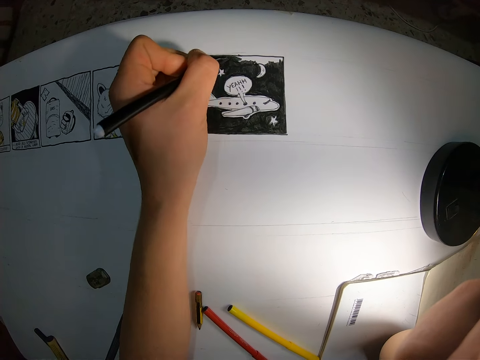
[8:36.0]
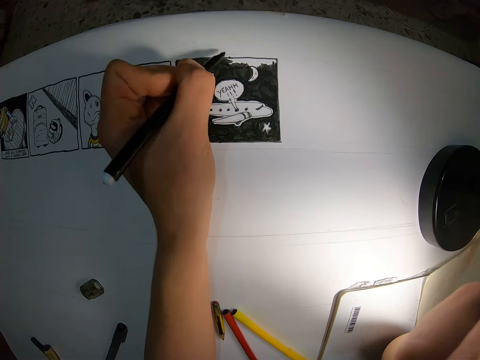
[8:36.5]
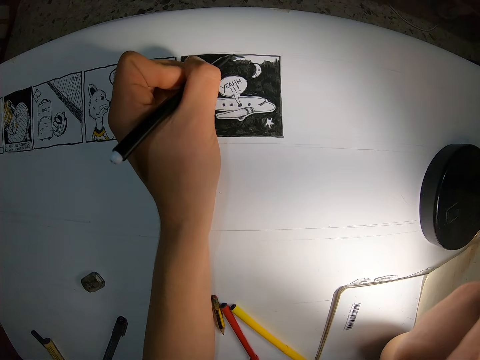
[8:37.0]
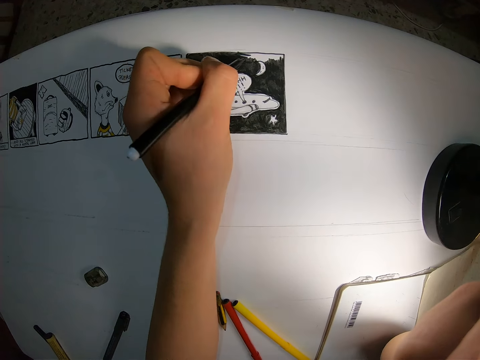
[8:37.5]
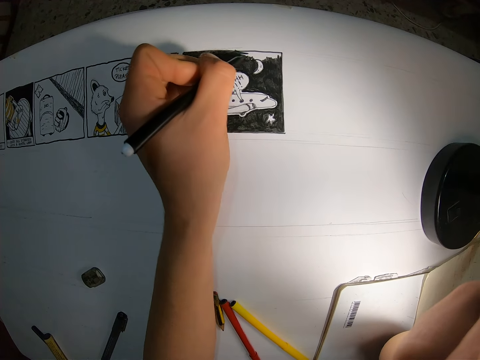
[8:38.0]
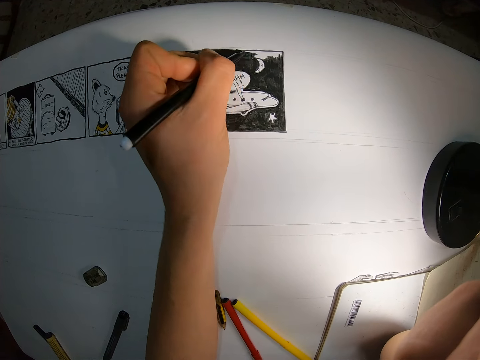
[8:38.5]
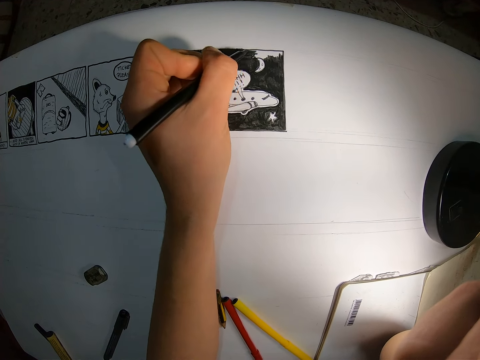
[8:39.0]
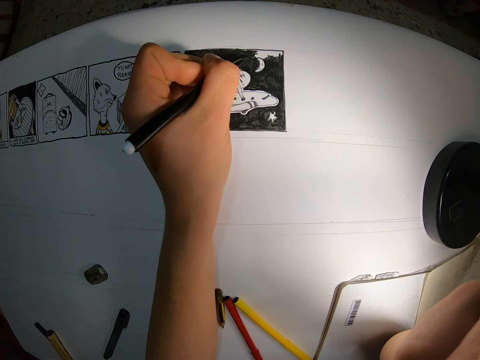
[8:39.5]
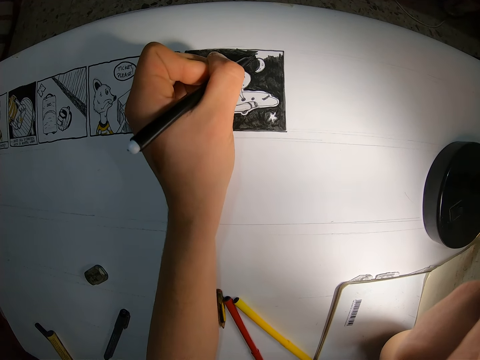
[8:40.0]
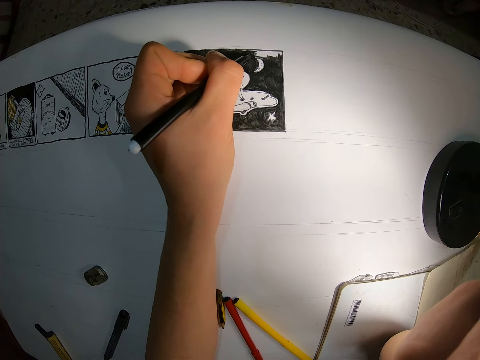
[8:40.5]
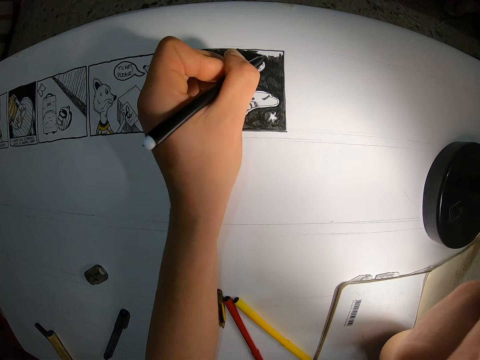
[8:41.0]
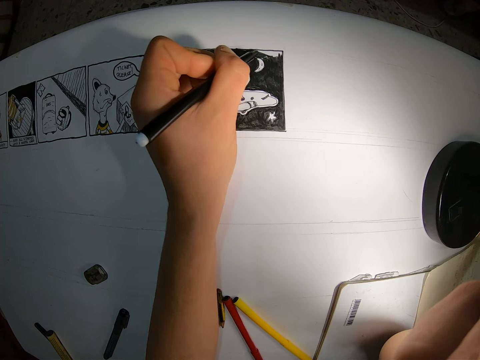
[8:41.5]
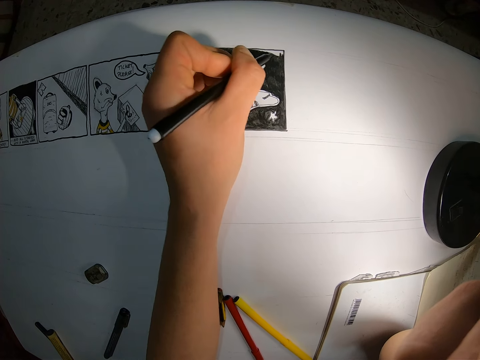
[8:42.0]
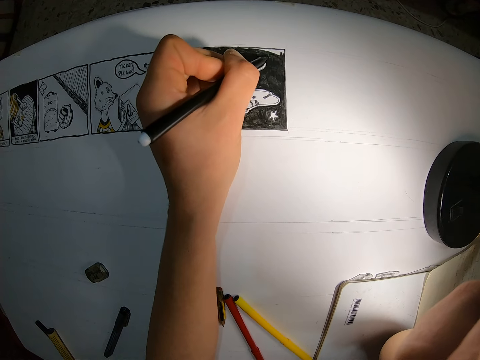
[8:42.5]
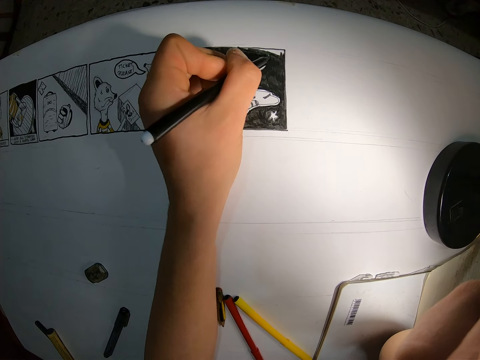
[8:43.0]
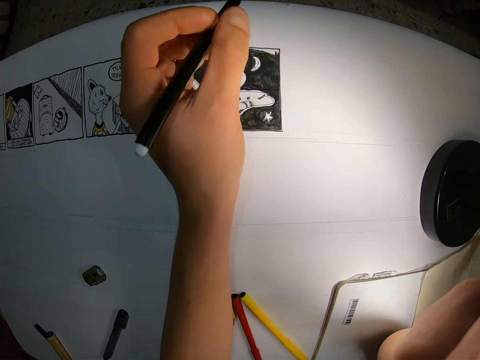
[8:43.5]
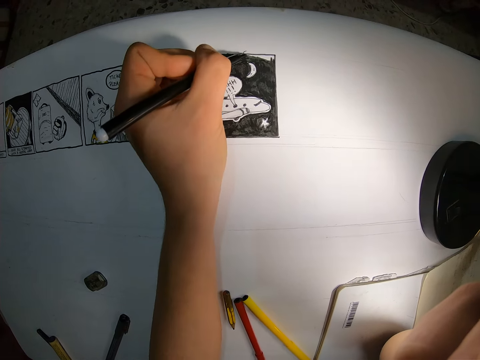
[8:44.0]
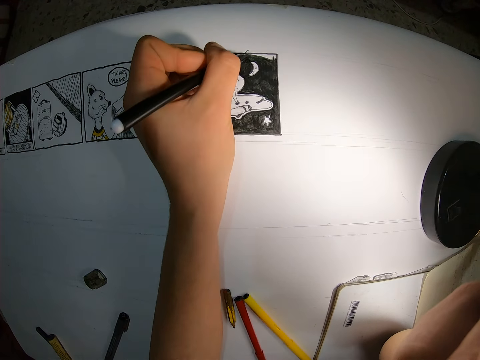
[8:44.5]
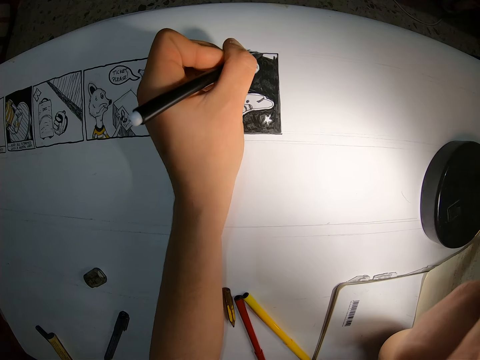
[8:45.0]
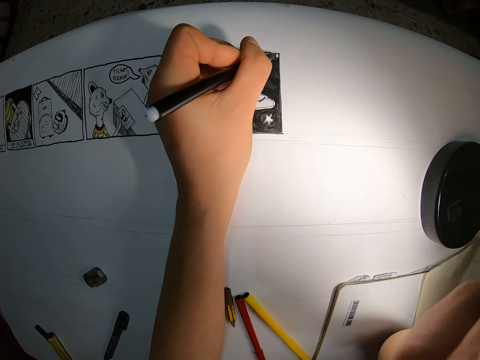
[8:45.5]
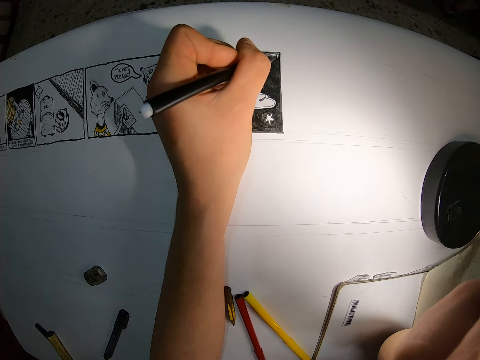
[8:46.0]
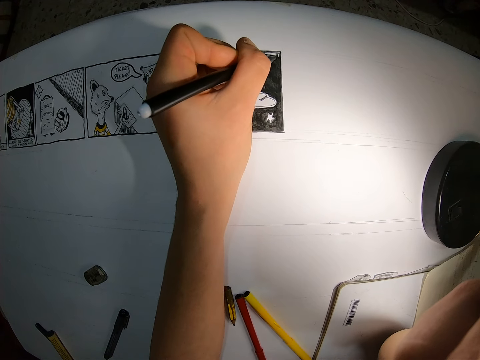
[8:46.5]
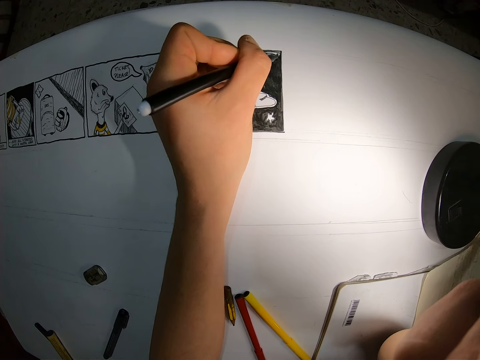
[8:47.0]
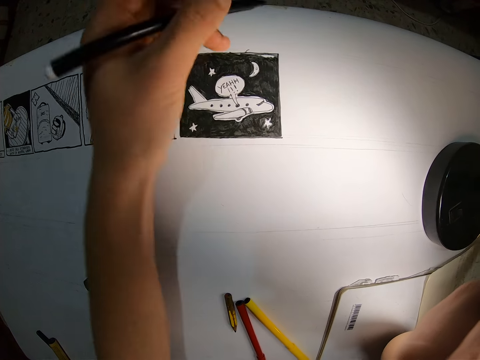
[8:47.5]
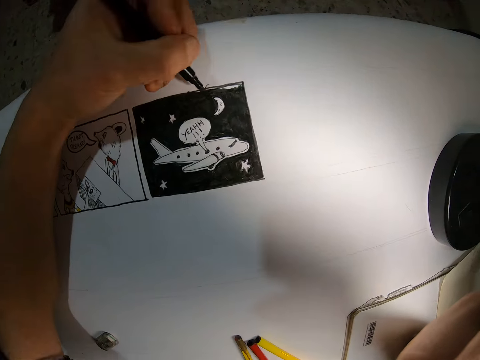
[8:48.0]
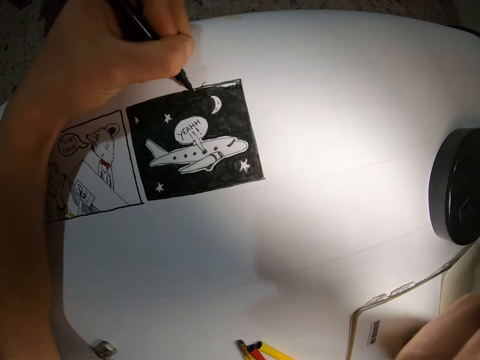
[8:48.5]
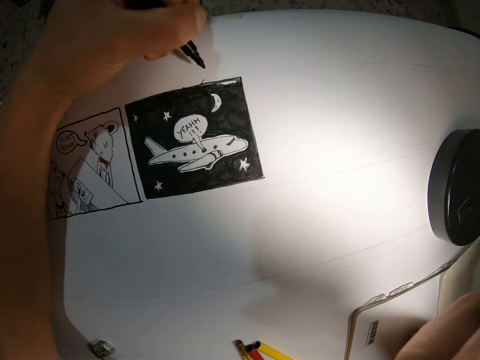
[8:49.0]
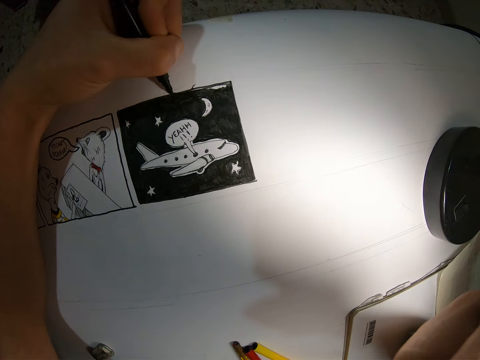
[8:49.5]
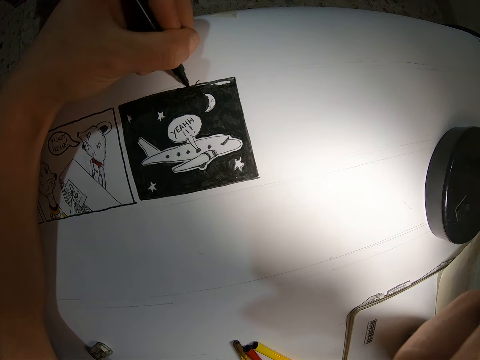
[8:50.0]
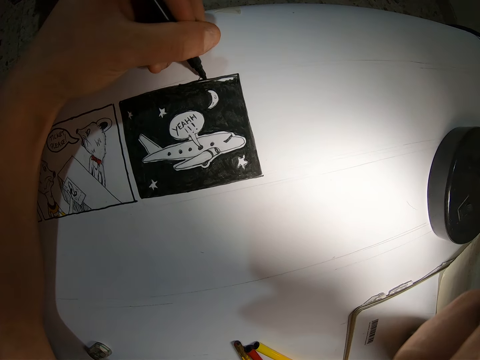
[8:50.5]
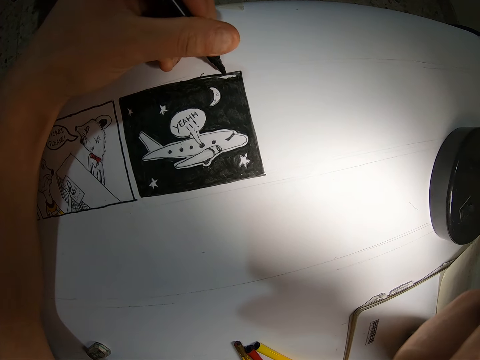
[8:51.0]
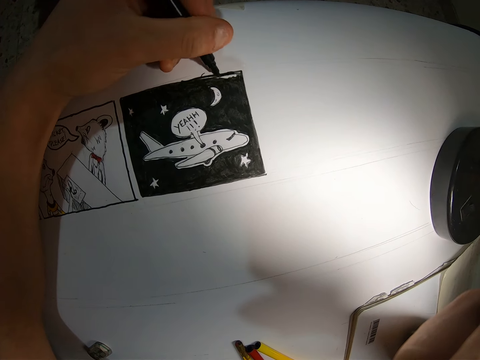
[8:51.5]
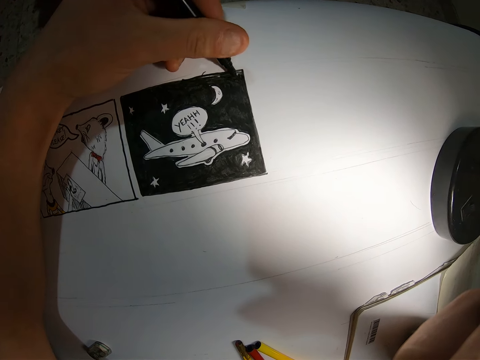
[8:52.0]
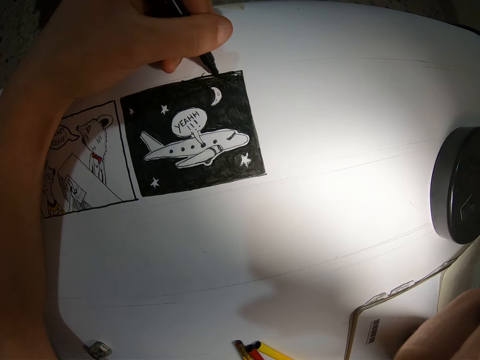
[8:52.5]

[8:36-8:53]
The camera wearer looks at the drawing. They draw on the paper. They look at the drawing. They draw on the paper. They look at the drawing. They draw on the paper.

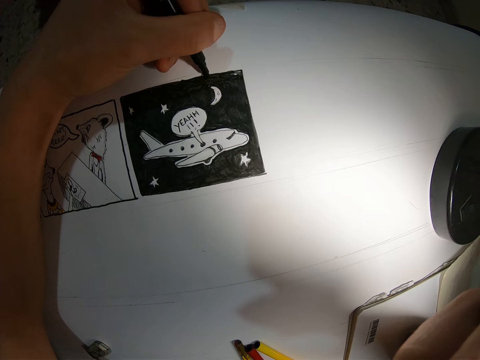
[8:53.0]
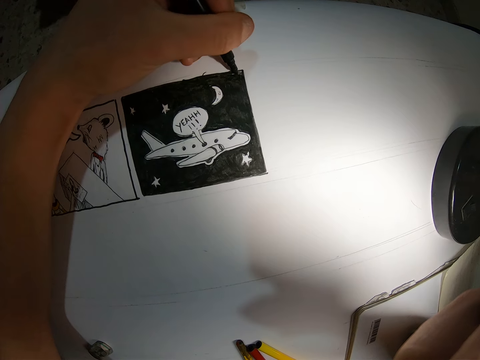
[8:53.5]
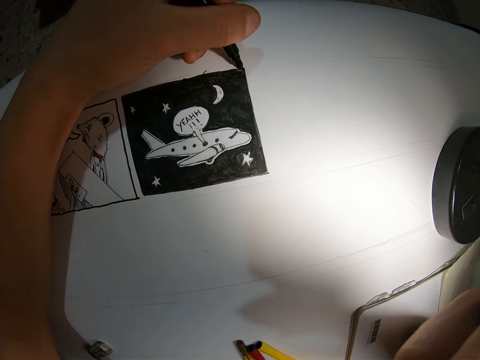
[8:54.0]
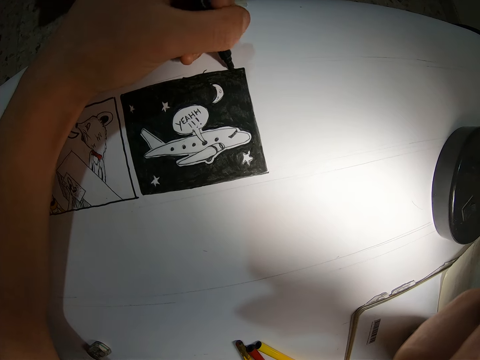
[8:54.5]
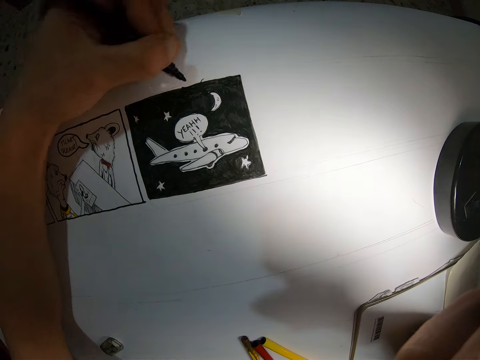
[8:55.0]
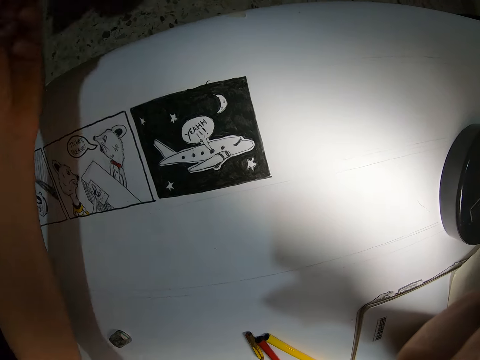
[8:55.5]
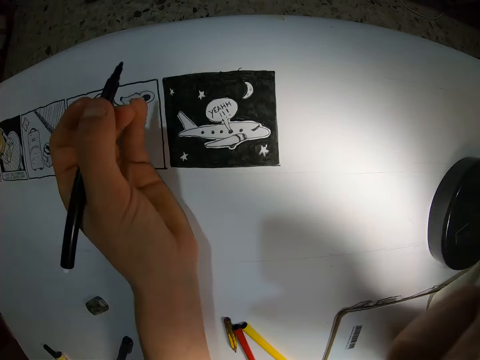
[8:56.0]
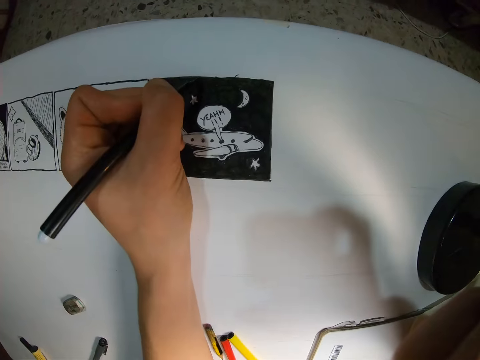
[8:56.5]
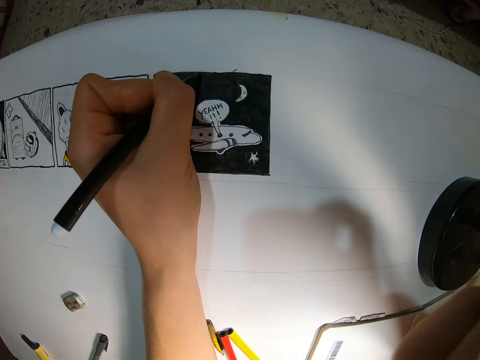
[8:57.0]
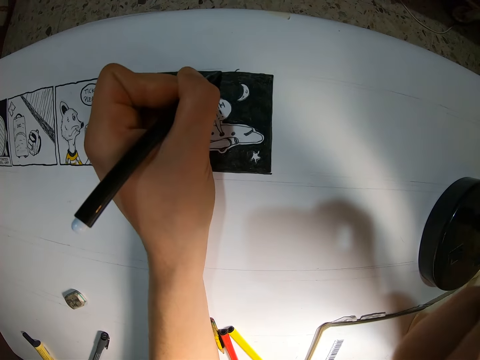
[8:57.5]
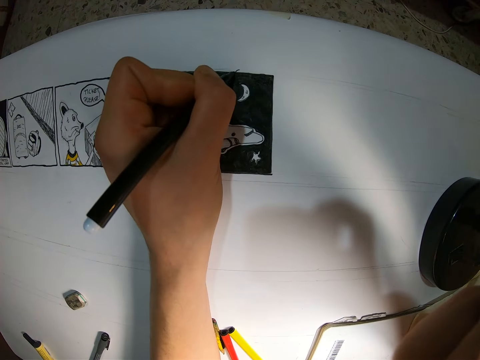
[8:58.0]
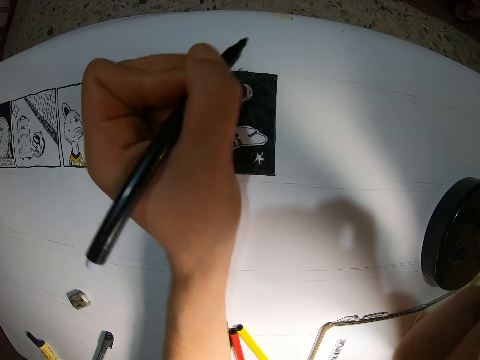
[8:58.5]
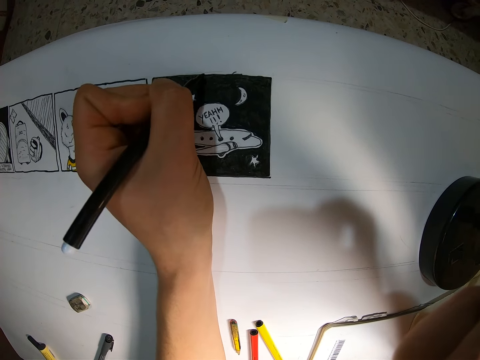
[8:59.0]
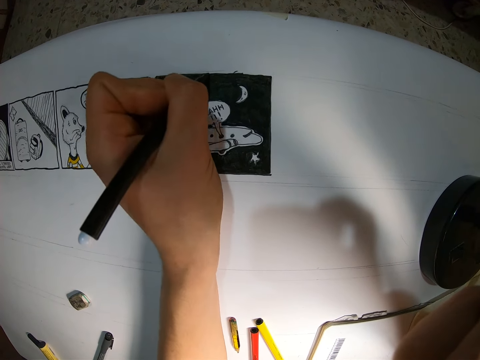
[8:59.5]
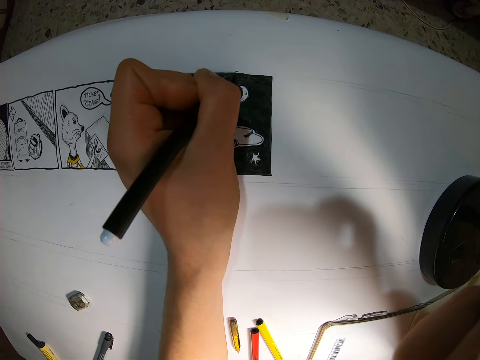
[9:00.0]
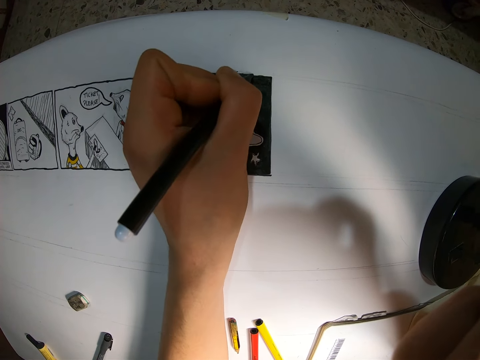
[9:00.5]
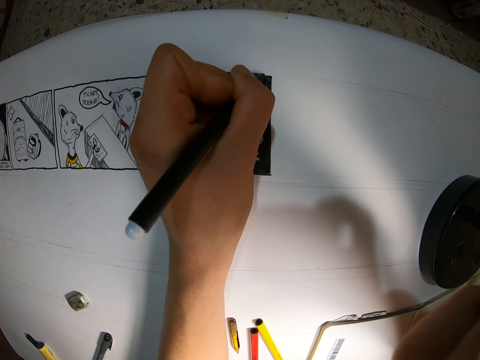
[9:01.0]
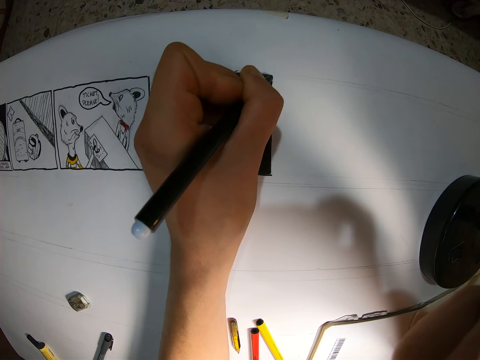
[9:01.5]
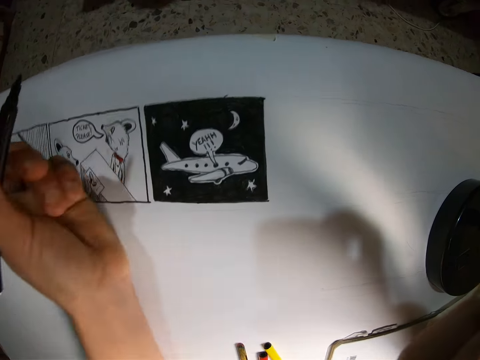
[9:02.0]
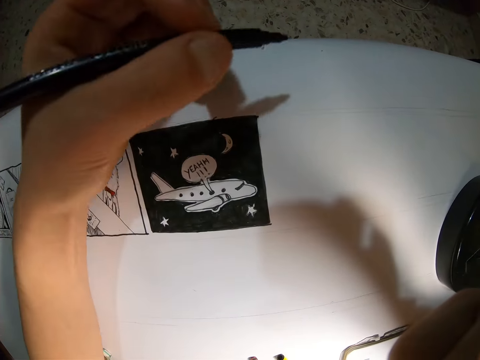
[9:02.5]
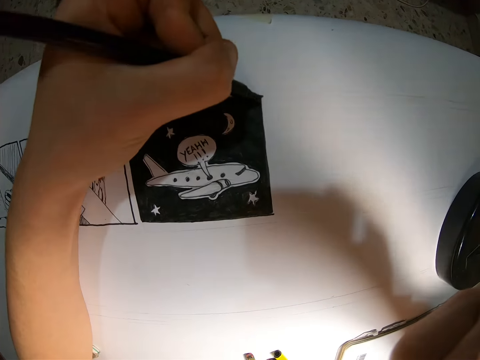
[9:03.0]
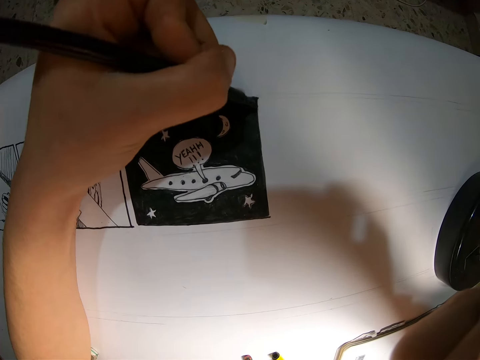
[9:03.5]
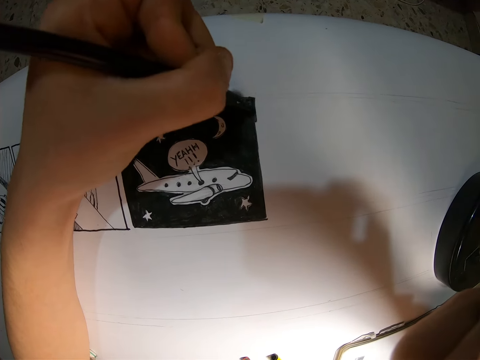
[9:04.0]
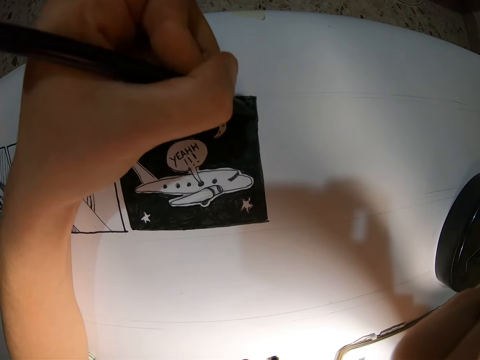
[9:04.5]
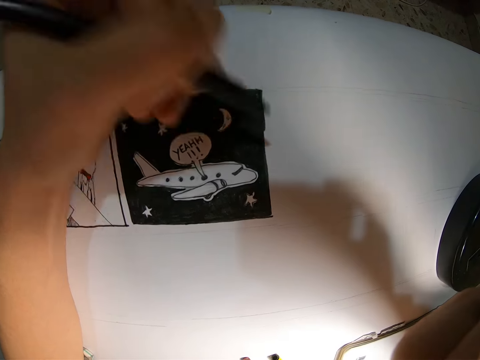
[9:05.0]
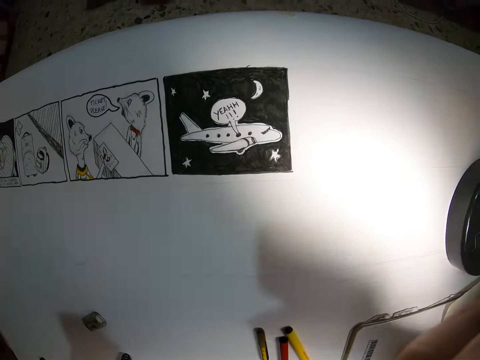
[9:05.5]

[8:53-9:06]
The camera wearer looks at the drawing. They draw on the paper. They look at the drawing. They draw on the paper. They look at the drawing. They draw on the paper.
